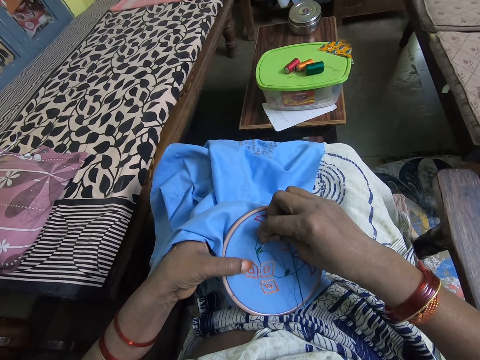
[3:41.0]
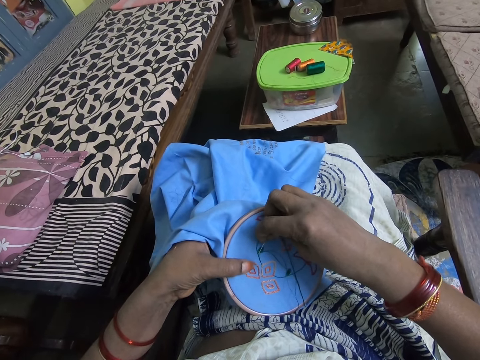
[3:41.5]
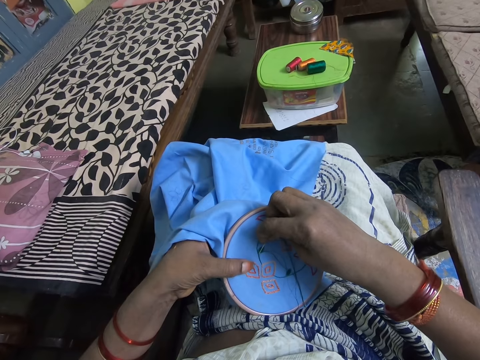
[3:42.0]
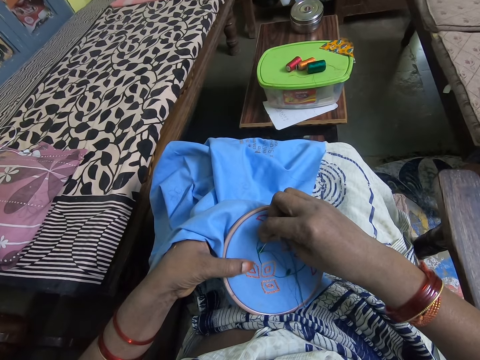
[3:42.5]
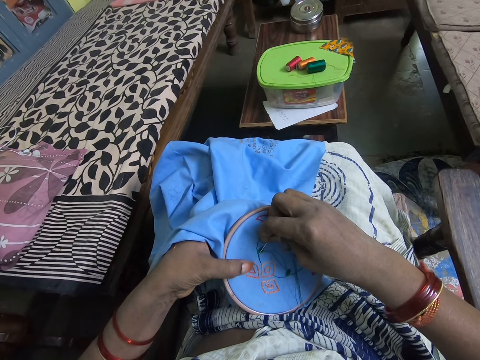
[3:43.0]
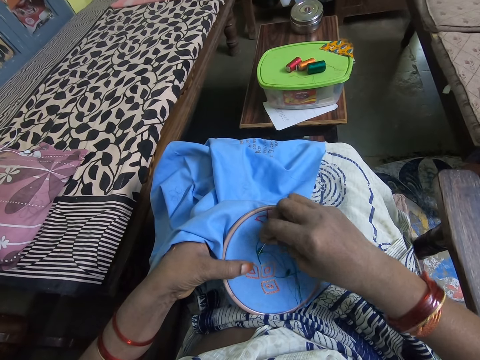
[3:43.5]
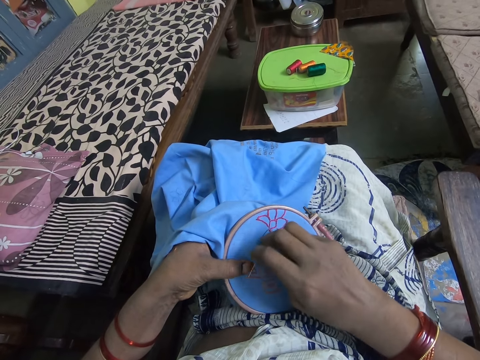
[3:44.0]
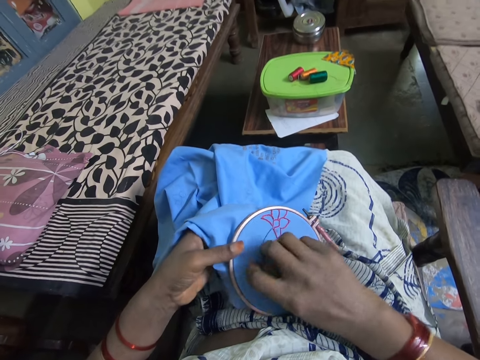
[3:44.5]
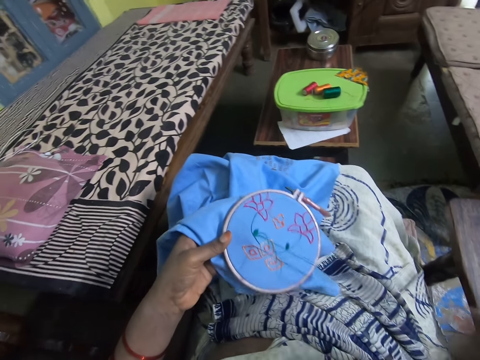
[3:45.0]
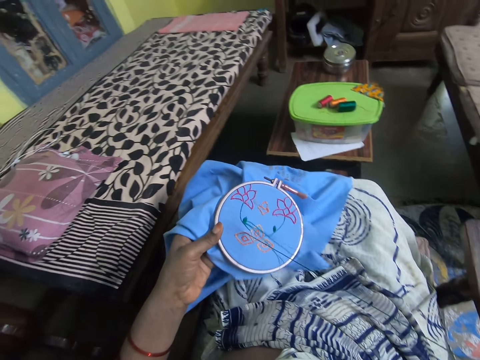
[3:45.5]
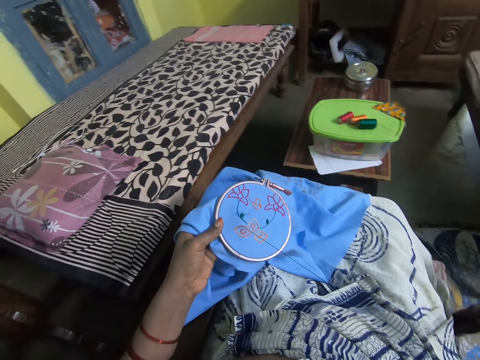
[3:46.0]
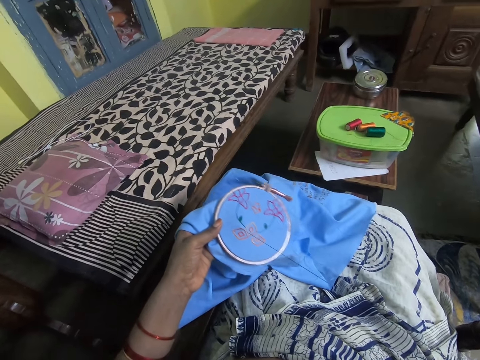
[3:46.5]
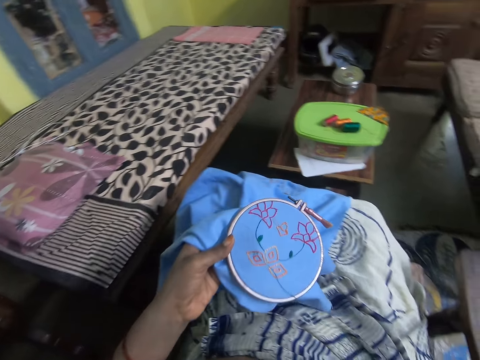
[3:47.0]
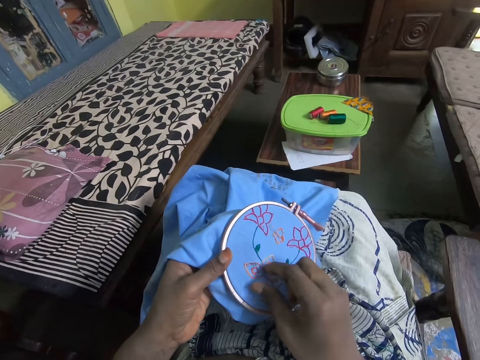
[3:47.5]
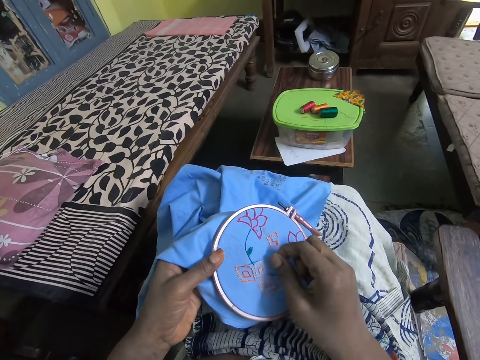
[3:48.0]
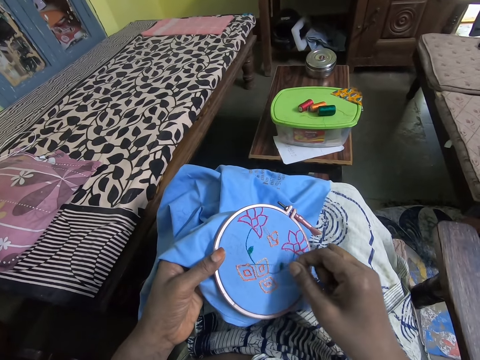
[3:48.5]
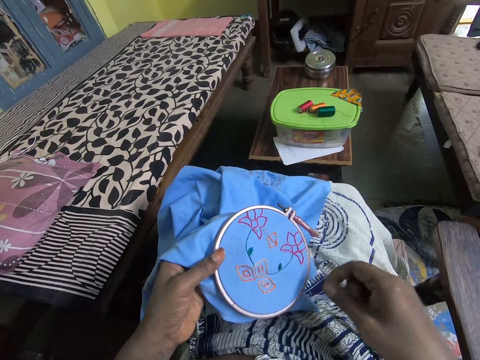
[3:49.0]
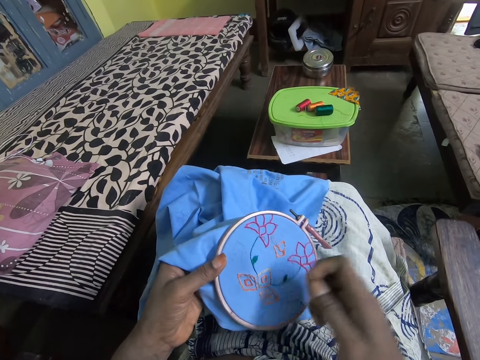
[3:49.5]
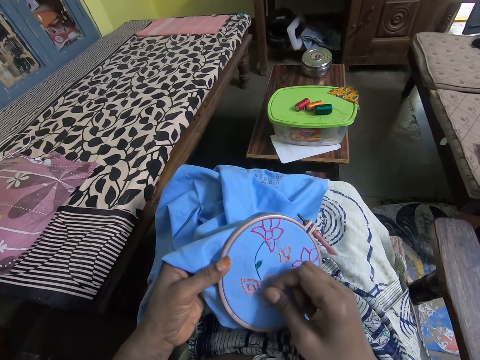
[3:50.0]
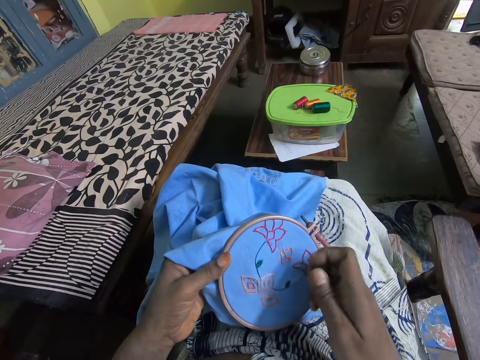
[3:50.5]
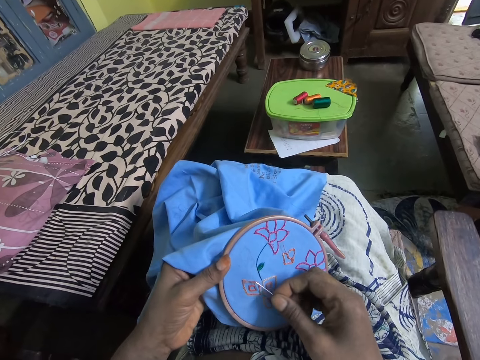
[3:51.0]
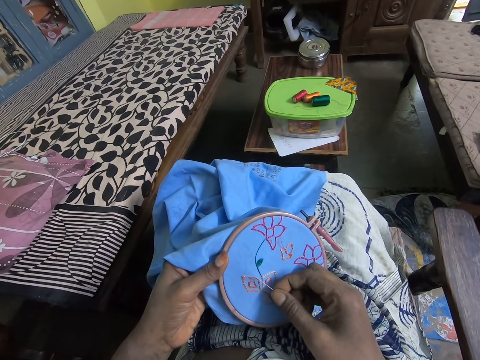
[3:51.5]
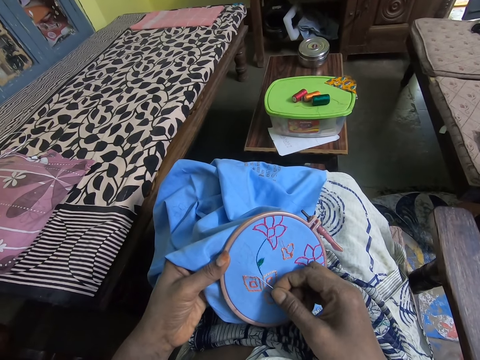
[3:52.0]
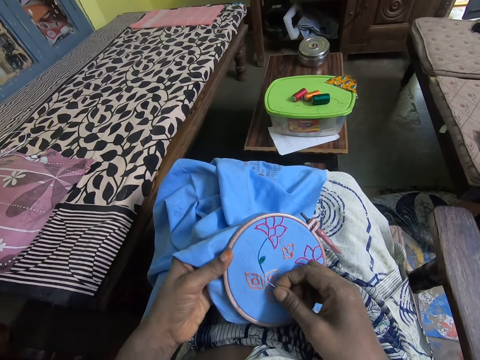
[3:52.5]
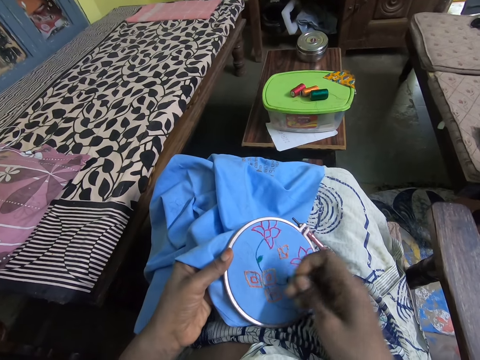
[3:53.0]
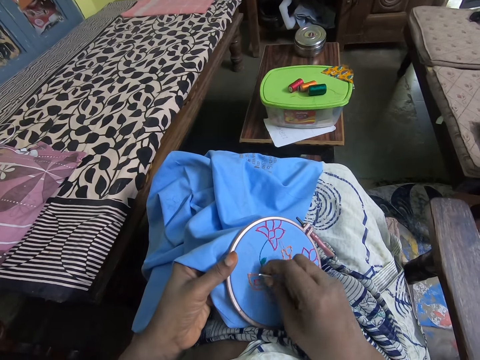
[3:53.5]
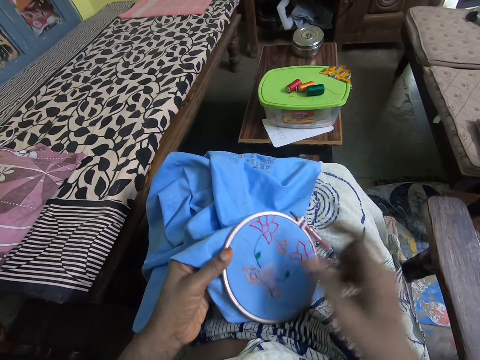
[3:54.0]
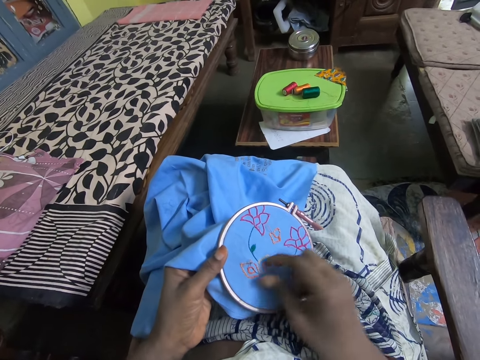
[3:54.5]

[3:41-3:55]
The camera wearer pulls the thread with the right hand. They adjust the string. They knit with a needle.

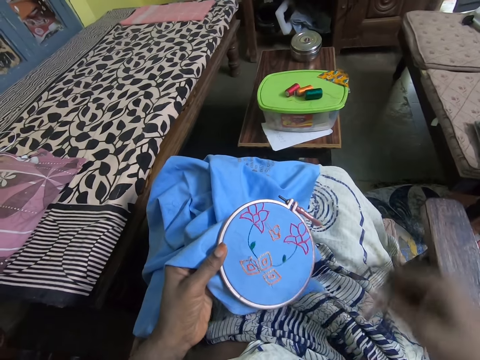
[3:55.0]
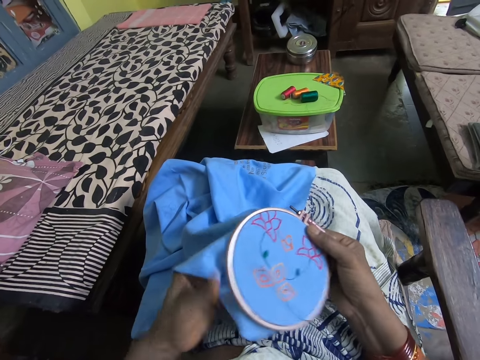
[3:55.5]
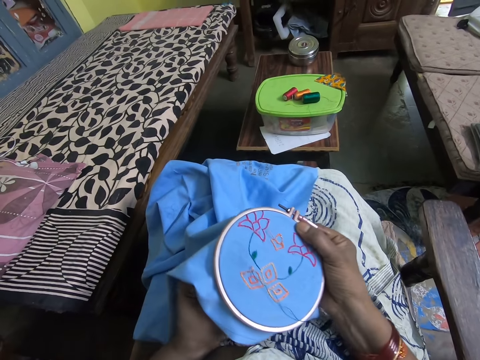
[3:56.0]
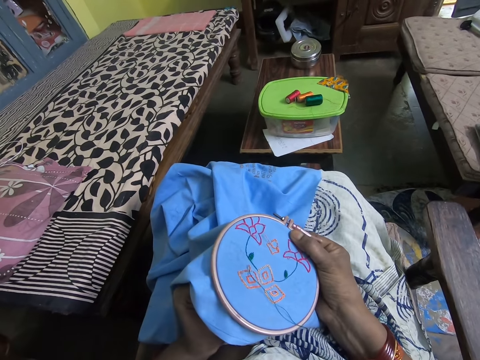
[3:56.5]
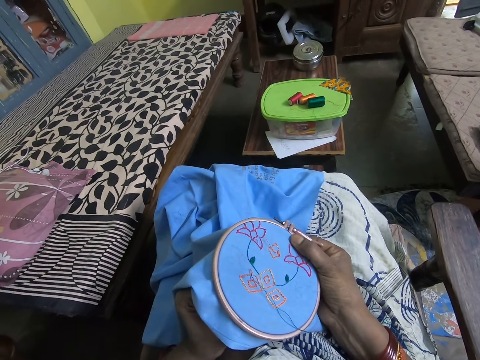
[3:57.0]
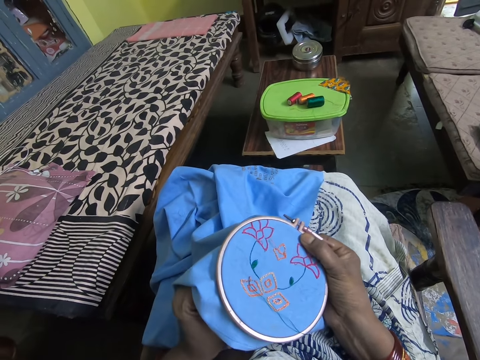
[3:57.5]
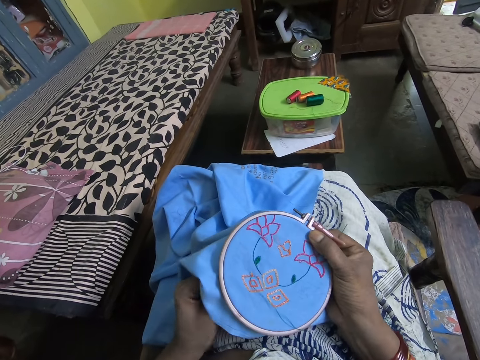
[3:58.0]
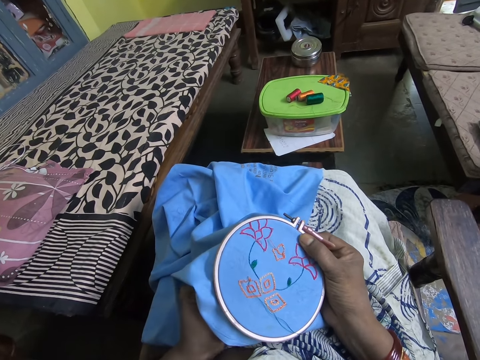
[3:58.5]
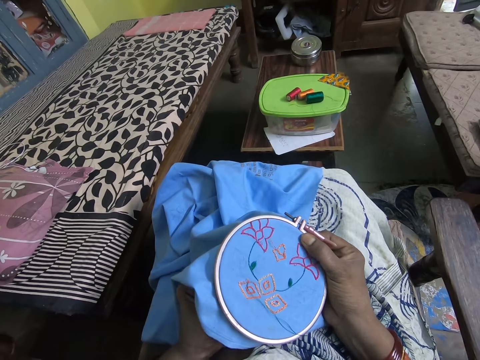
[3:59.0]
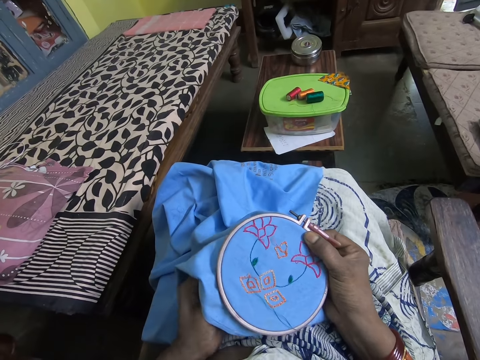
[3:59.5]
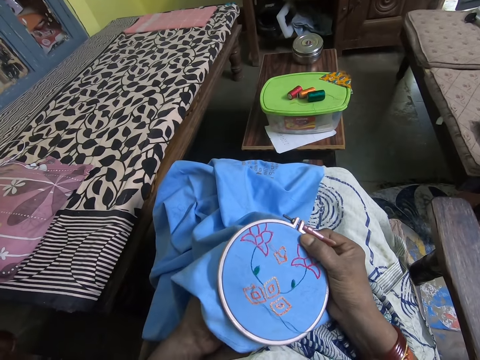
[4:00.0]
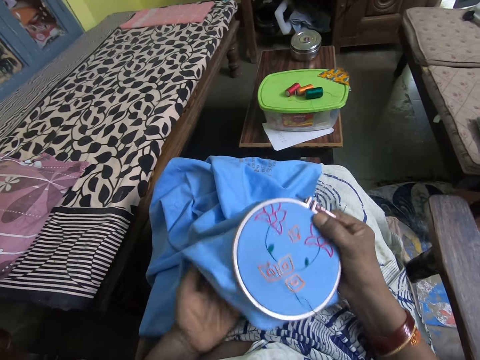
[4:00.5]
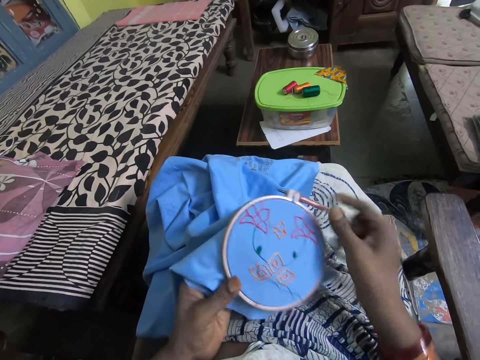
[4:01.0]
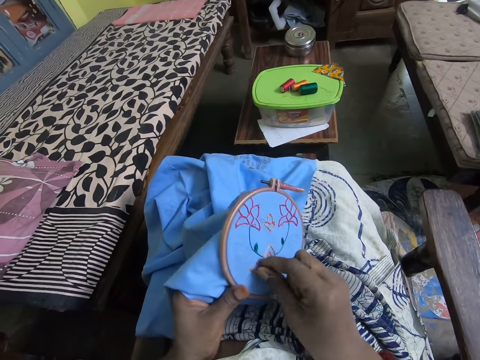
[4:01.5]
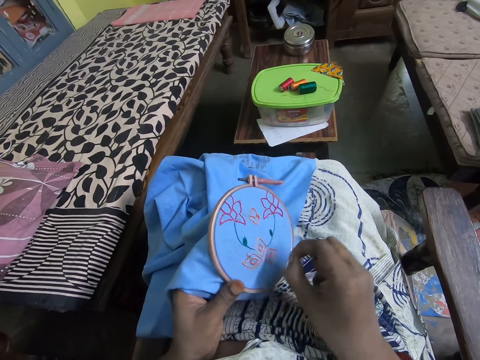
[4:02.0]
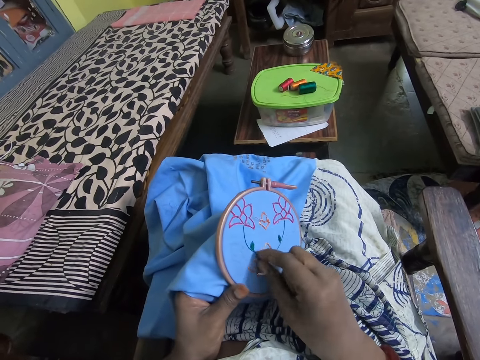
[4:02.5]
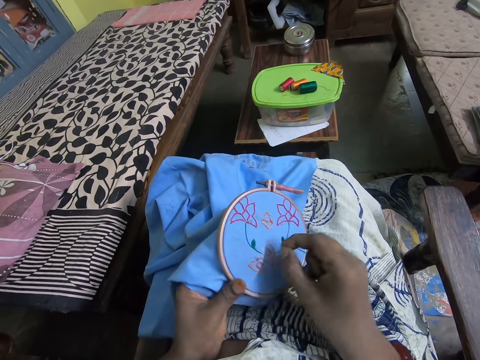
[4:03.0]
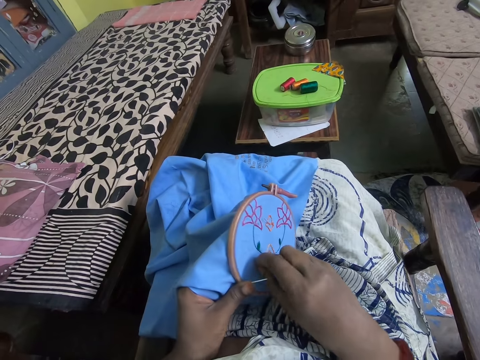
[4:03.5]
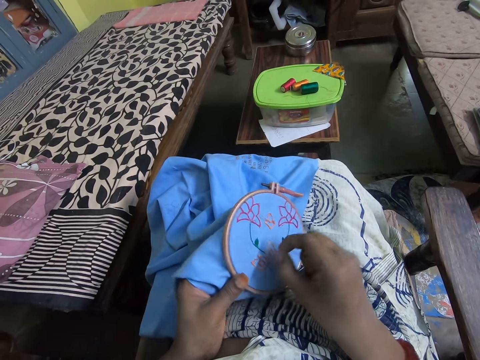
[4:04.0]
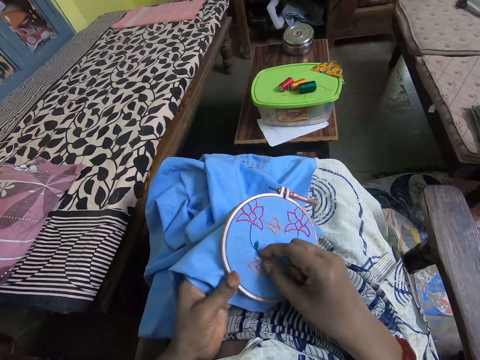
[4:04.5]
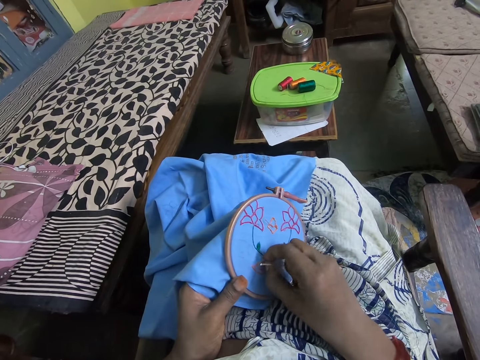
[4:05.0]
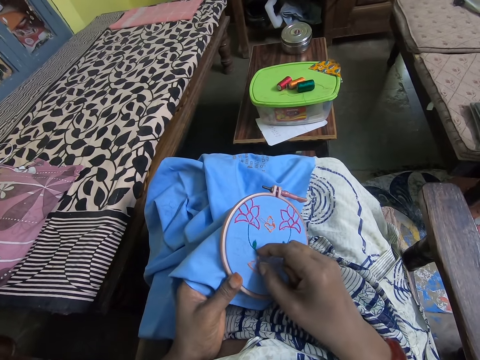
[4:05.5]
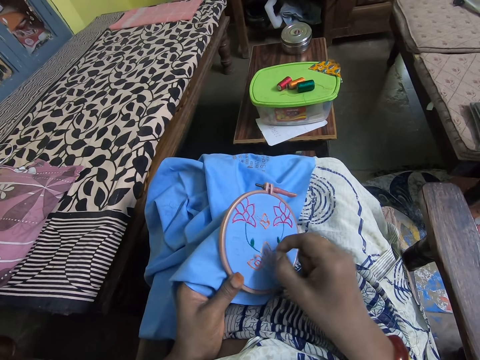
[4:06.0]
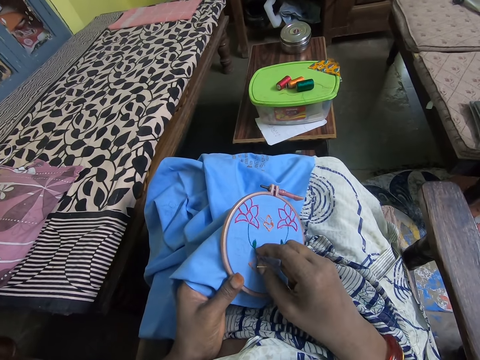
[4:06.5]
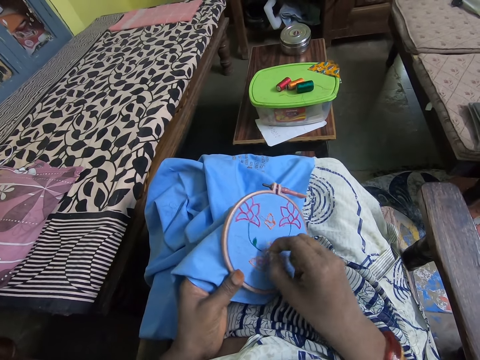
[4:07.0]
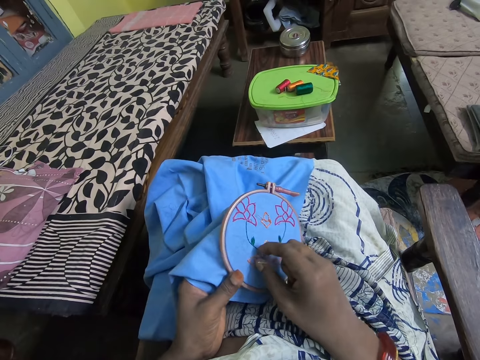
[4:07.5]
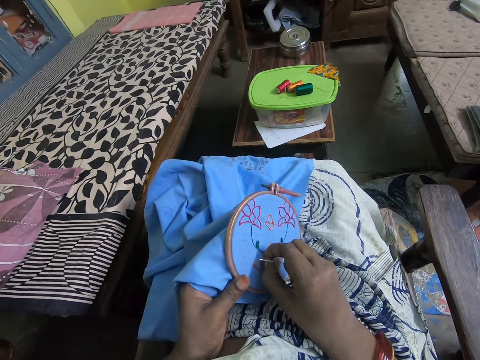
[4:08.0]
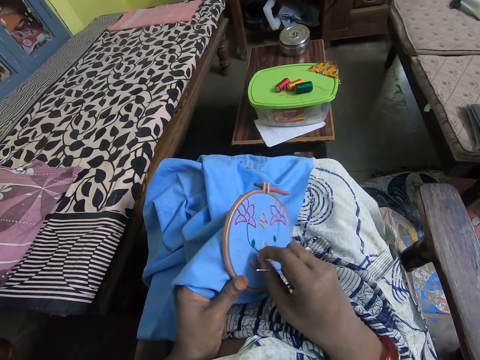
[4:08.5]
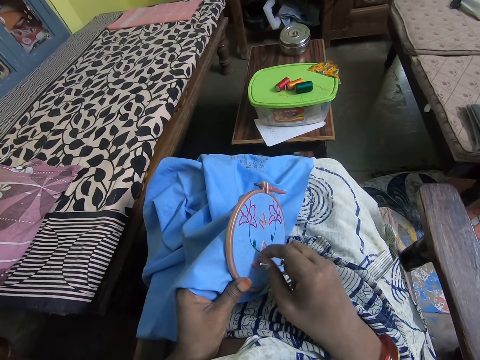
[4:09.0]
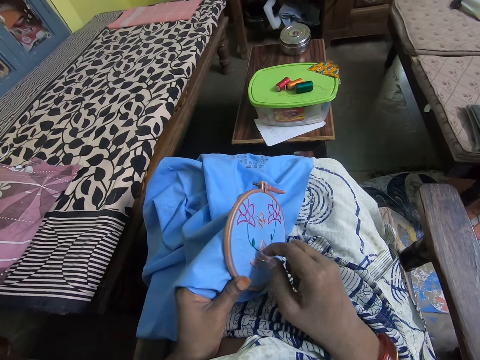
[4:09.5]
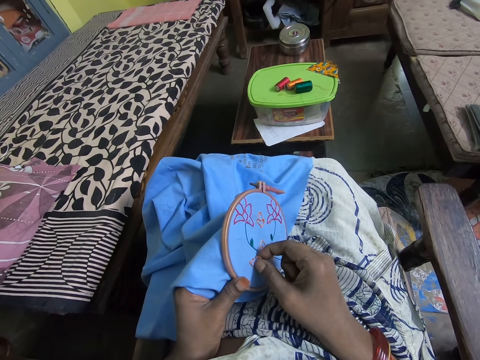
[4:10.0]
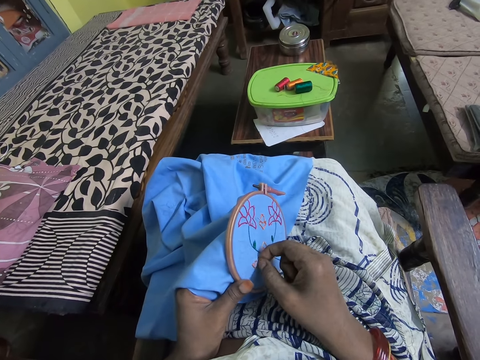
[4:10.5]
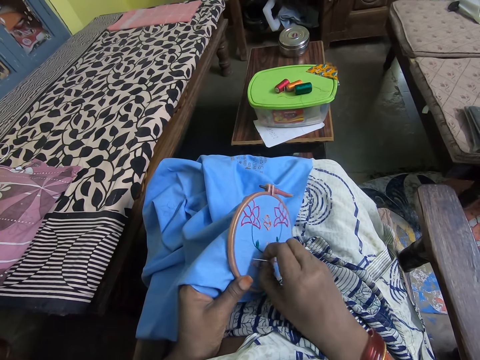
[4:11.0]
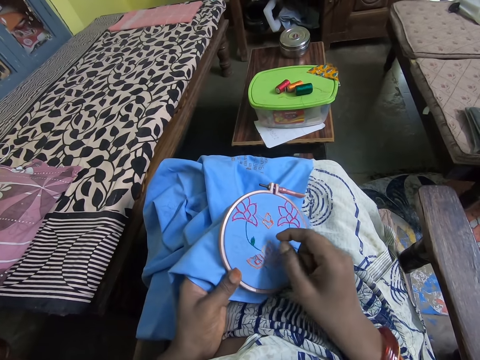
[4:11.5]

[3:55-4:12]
The camera wearer pulls the thread with the left hand. They adjust the string. They pull the thread with the right hand.
